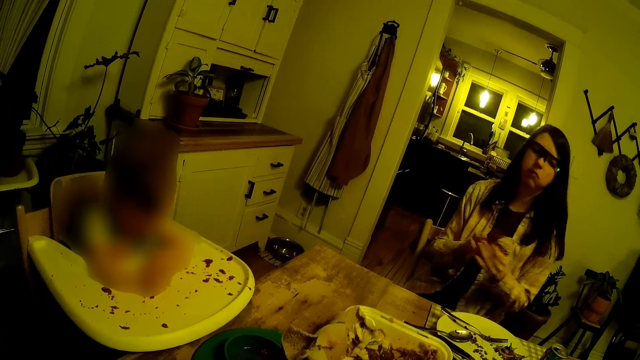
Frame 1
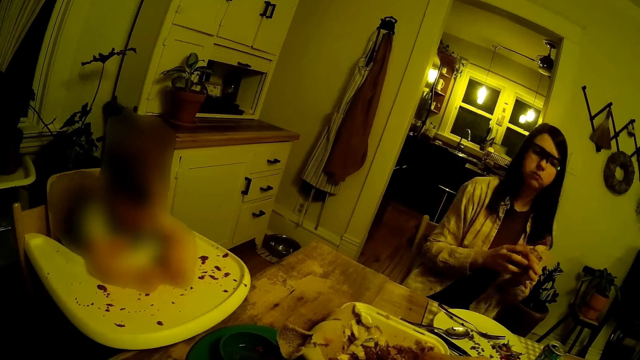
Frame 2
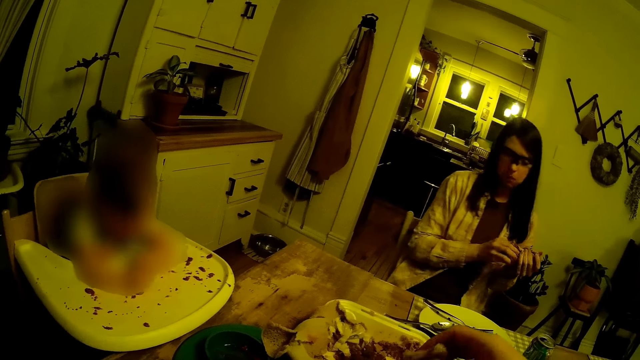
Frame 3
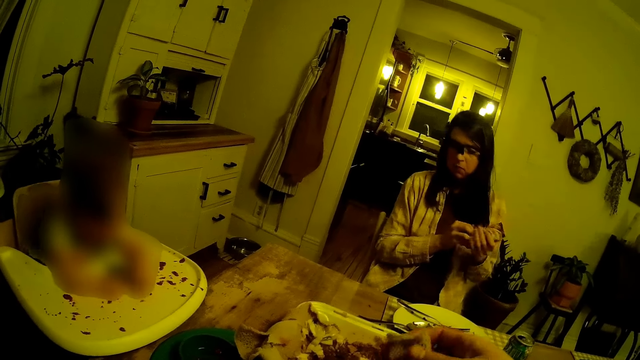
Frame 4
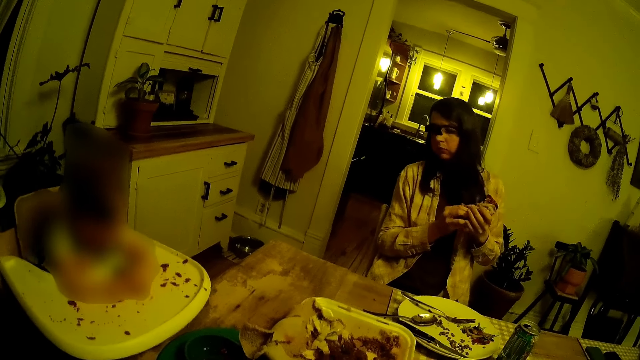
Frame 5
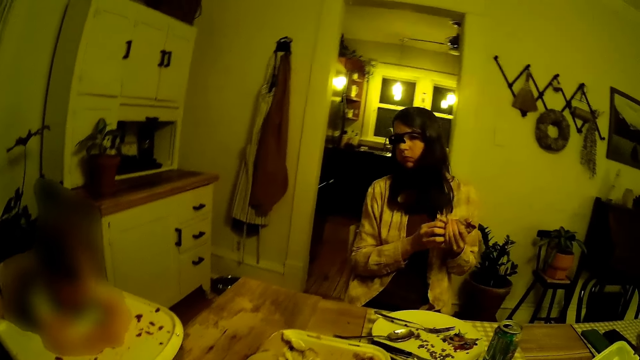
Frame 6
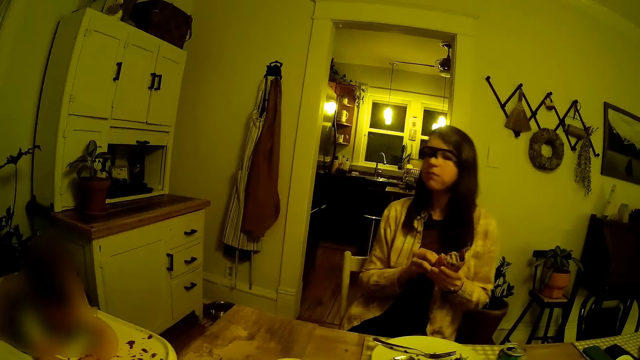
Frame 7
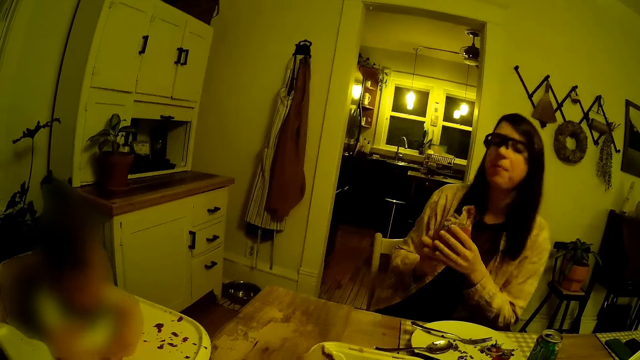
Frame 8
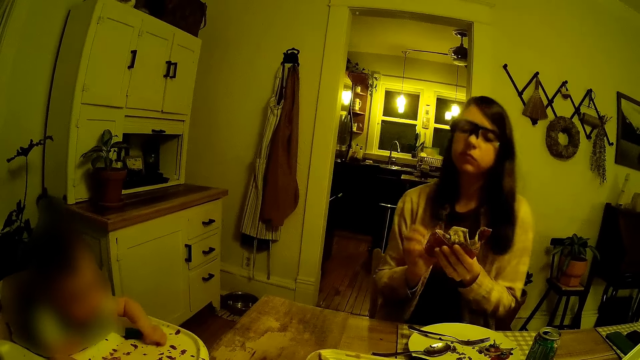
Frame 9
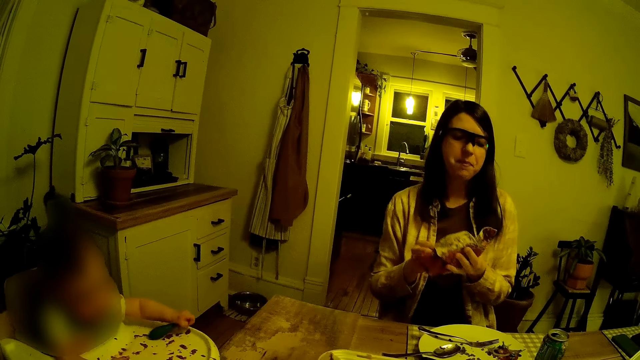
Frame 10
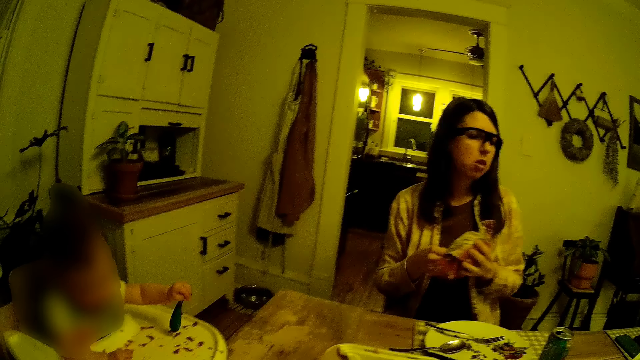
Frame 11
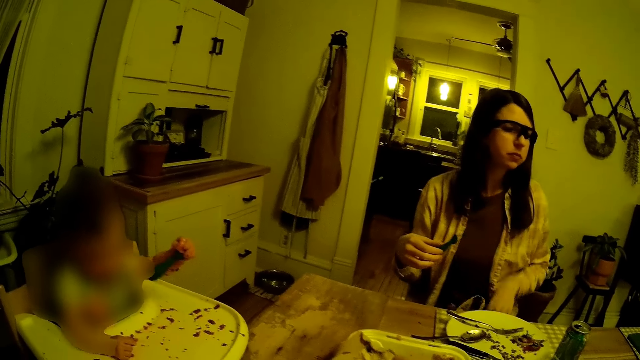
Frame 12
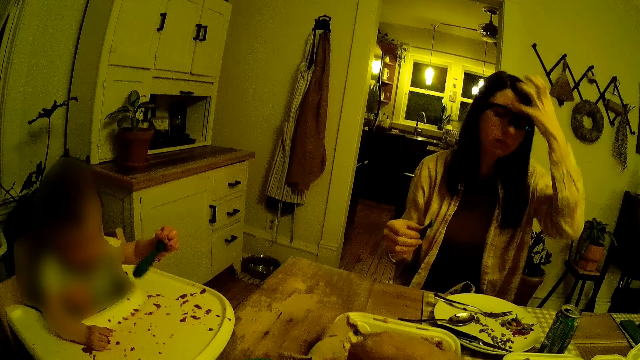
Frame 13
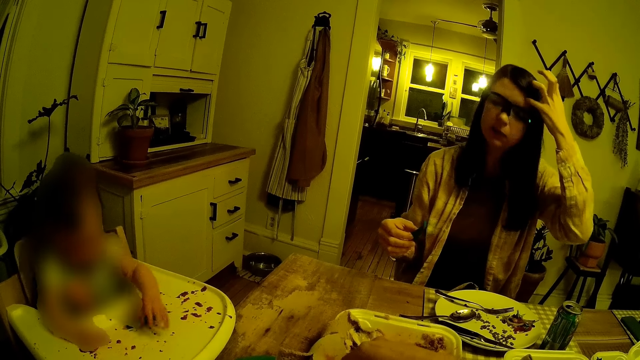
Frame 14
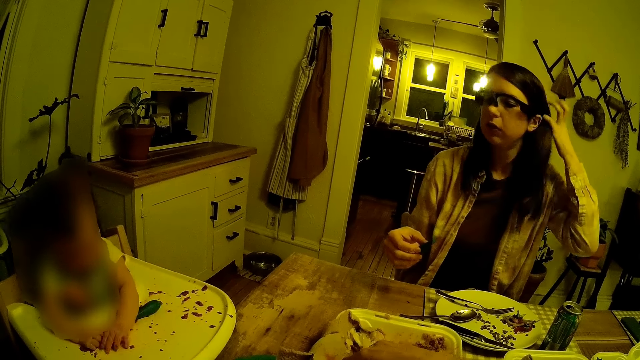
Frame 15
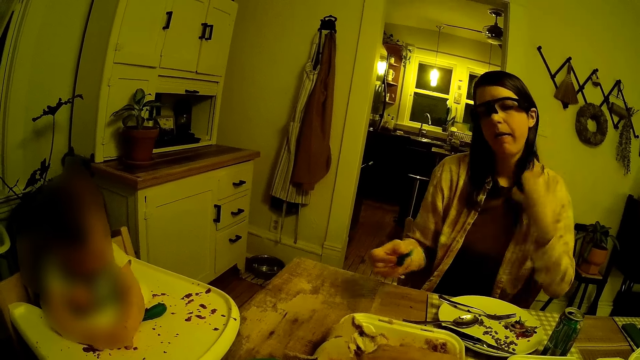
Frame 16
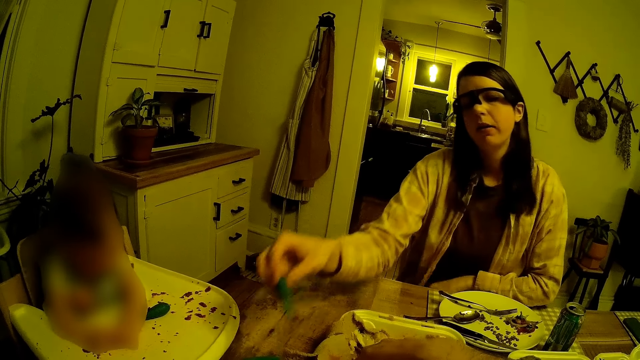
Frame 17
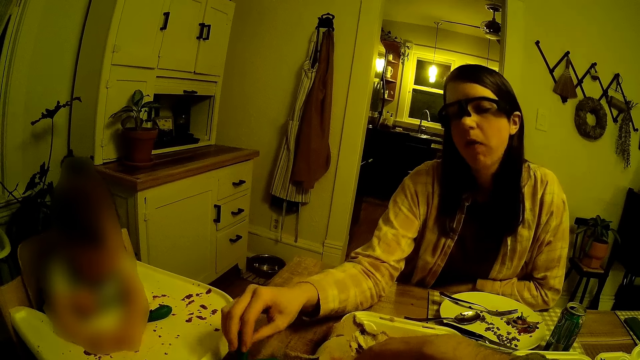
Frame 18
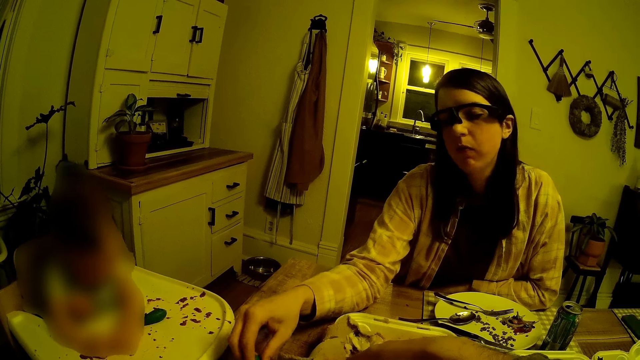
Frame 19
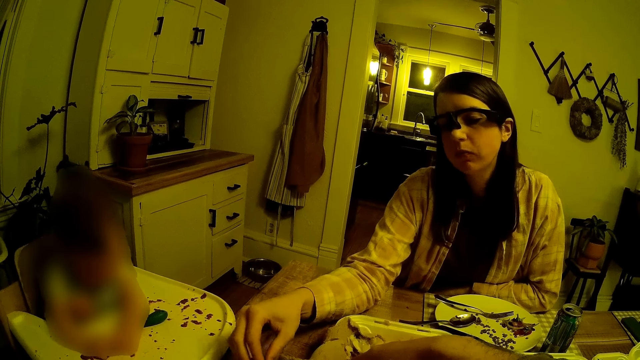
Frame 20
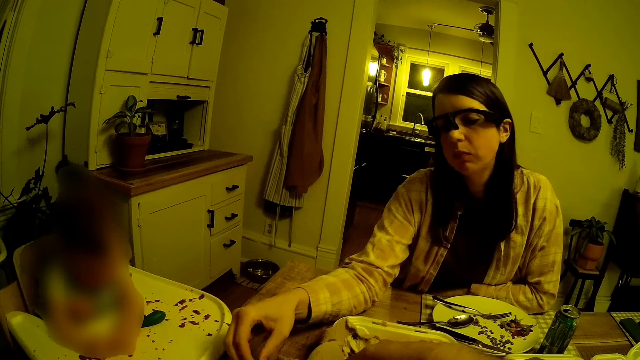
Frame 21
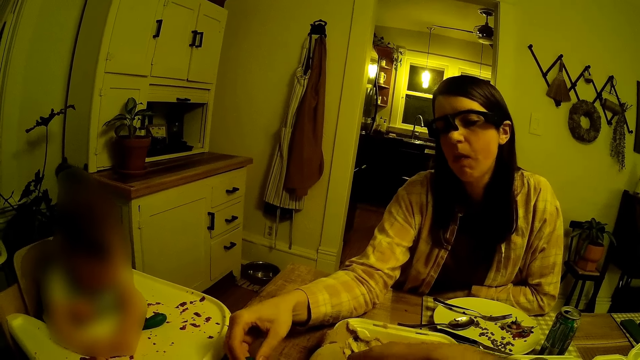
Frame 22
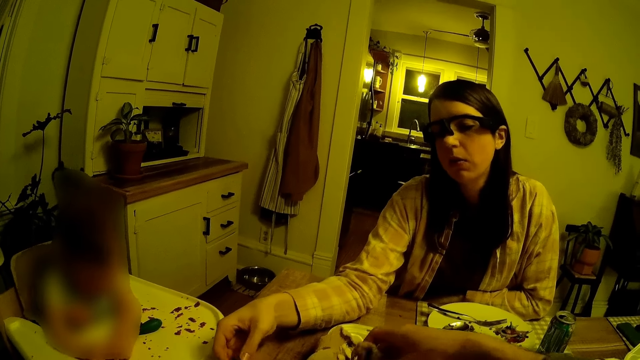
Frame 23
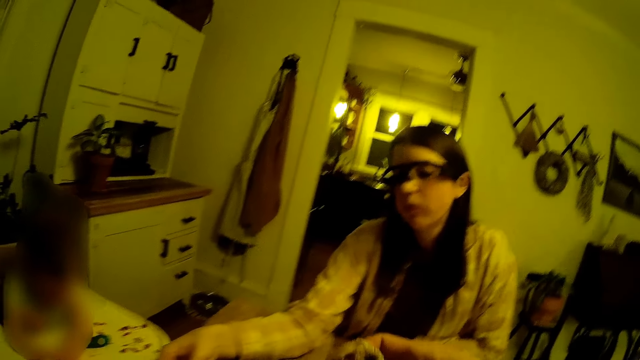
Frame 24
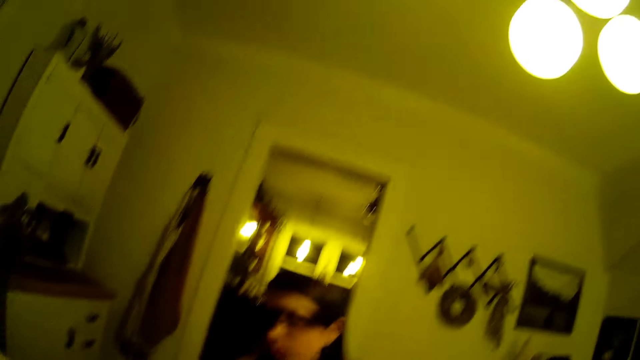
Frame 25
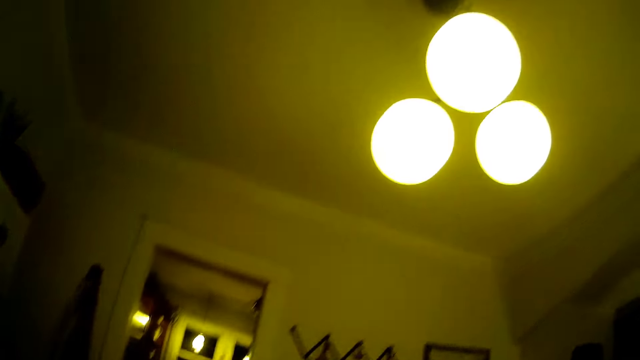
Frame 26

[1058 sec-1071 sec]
The woman puts the spoon on the cloth. She cleans the spoon with the napkin in her left hand. Another person drops the spoon. The woman drops the cloth. The other person moves the hair. The woman takes food with the spoon.

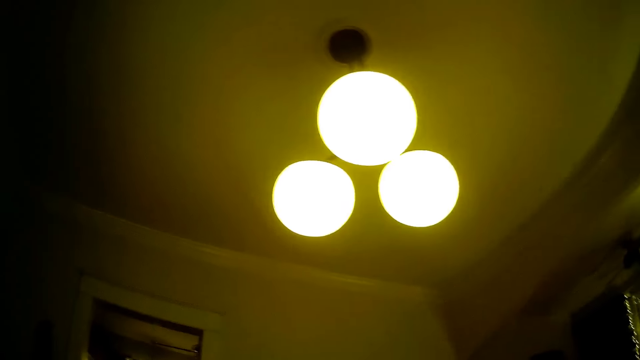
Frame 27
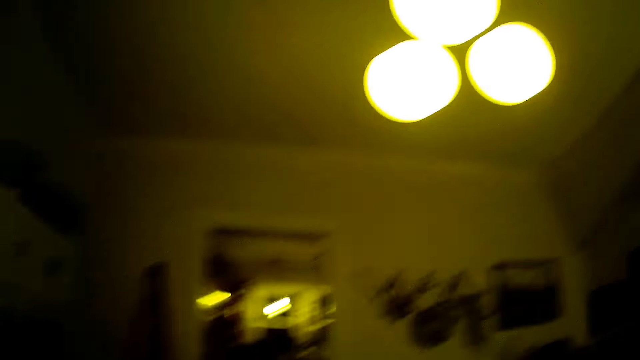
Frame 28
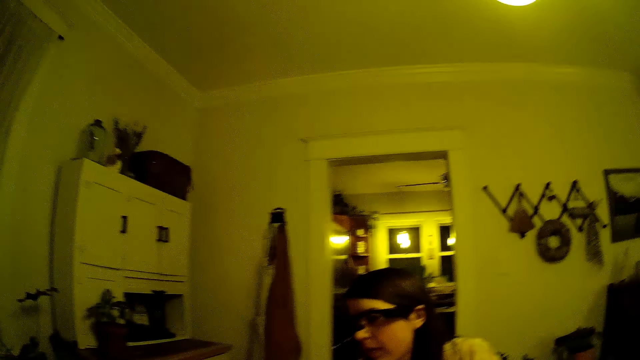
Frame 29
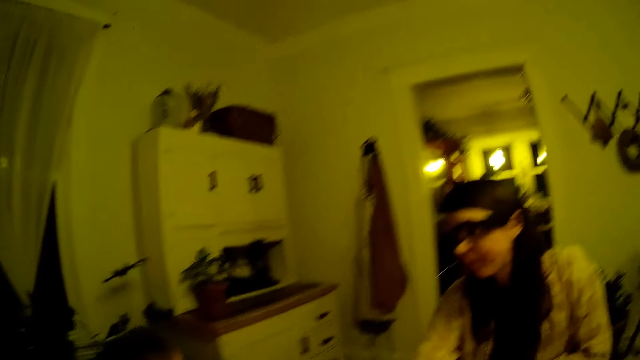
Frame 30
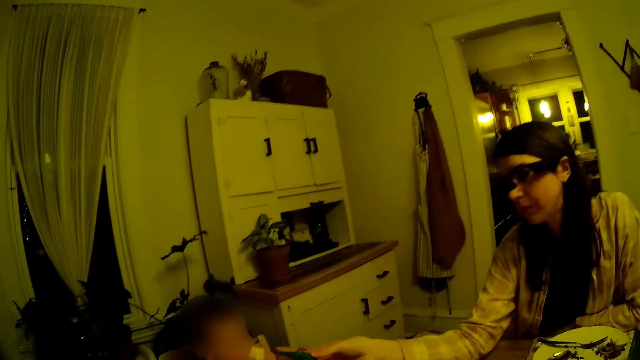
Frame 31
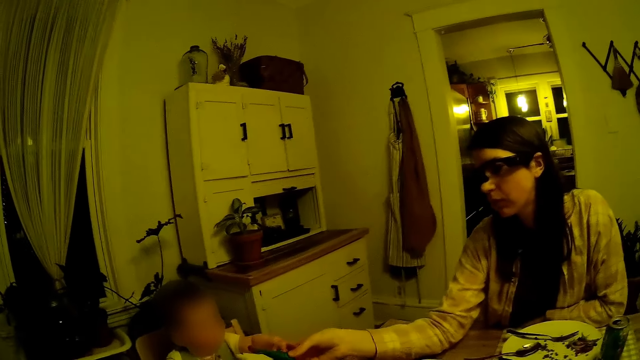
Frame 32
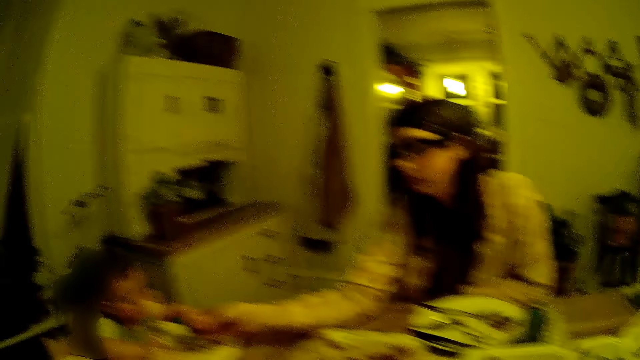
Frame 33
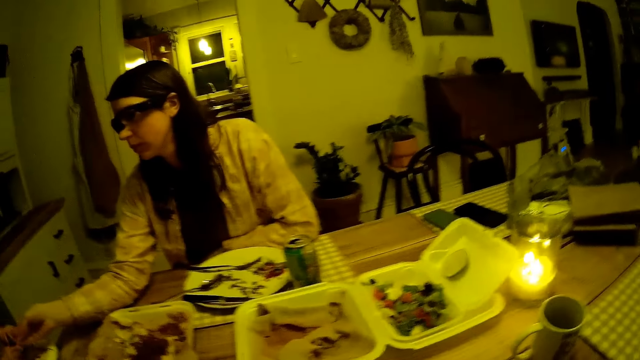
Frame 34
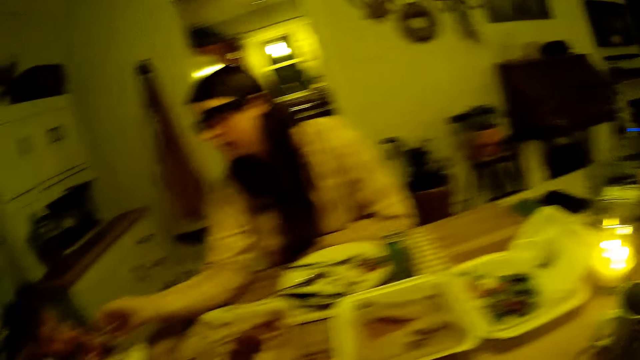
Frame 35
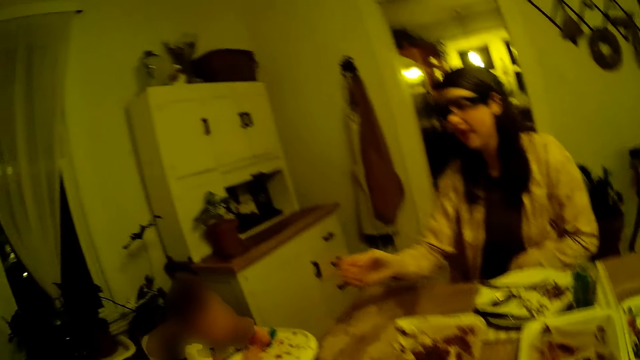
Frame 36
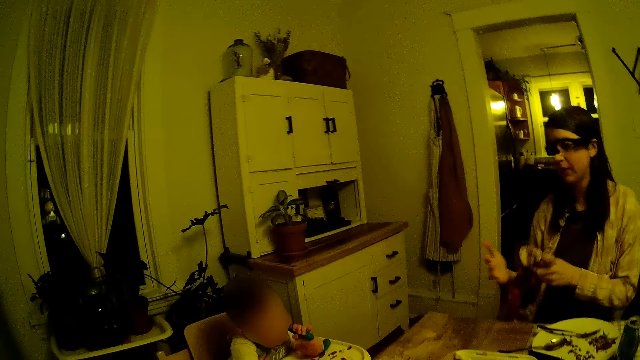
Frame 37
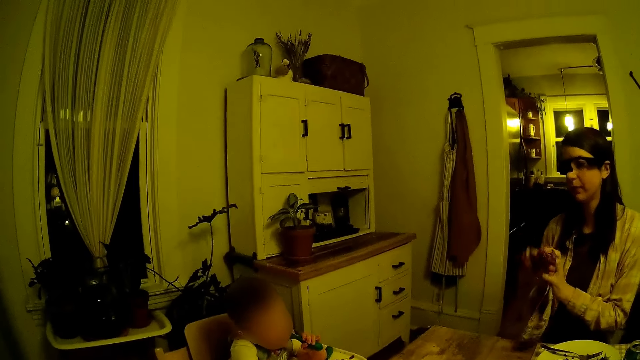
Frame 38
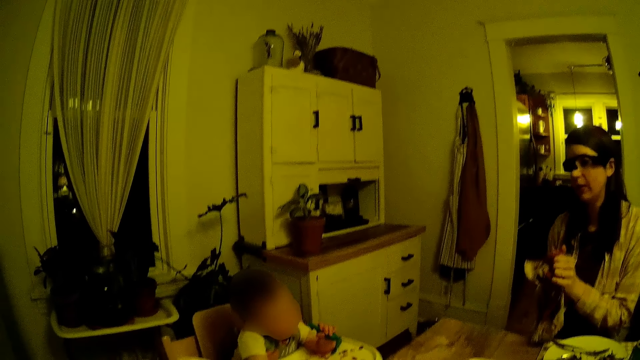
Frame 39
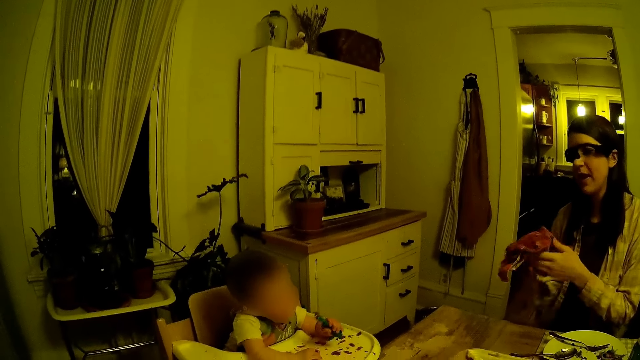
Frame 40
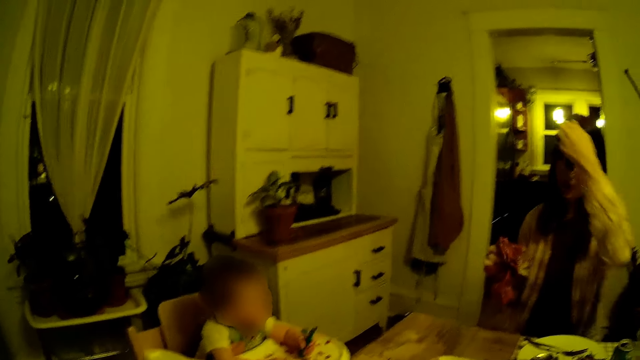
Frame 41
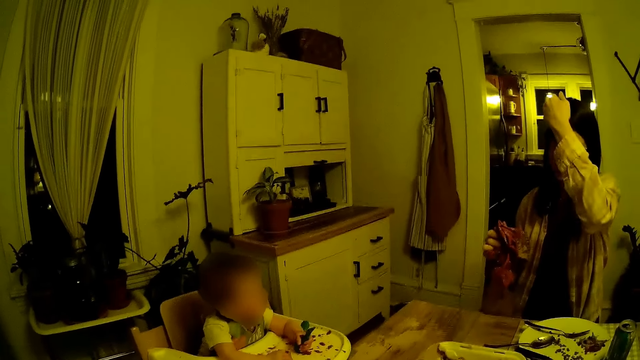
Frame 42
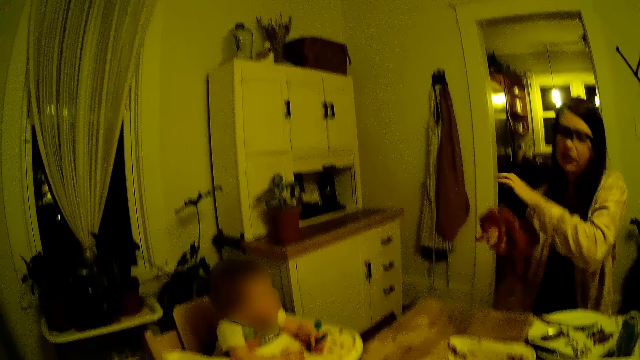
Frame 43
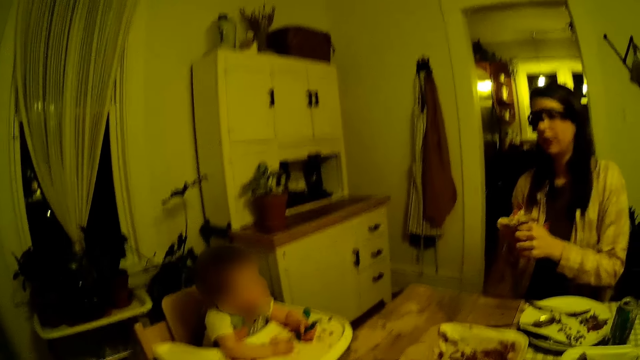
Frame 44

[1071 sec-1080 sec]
The woman converses with the baby. The woman cleans her right hand with the napkin in her left hand. The woman moves the hair.
